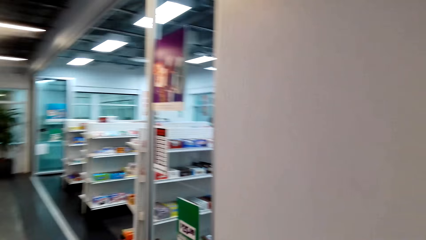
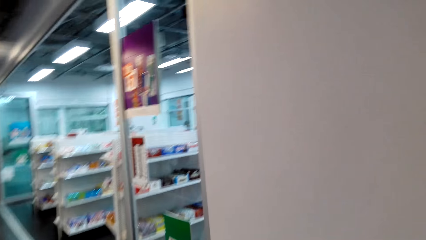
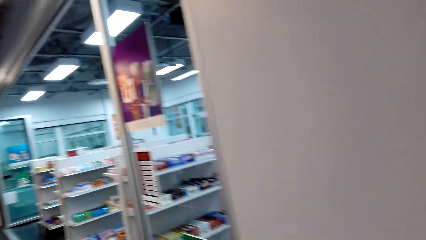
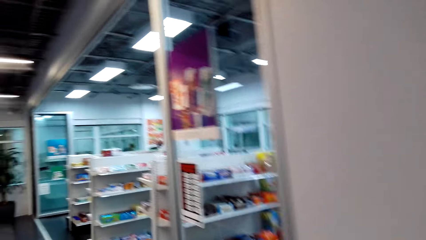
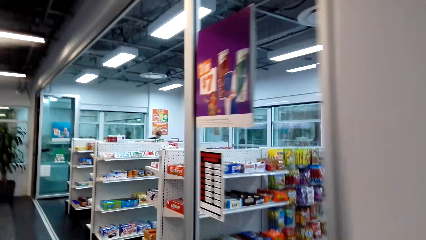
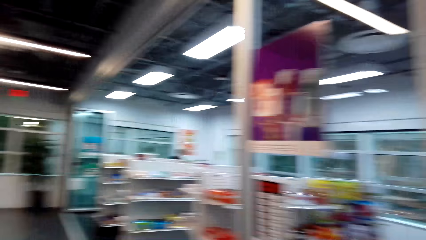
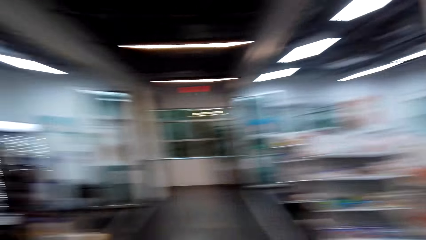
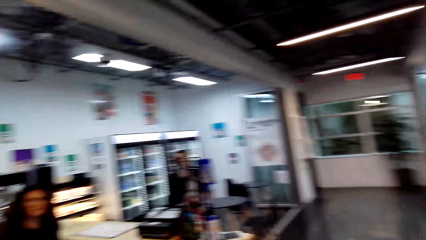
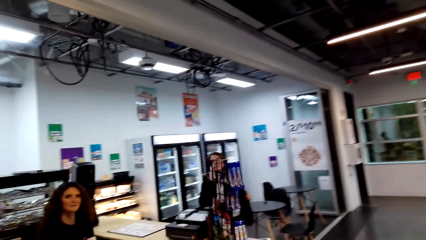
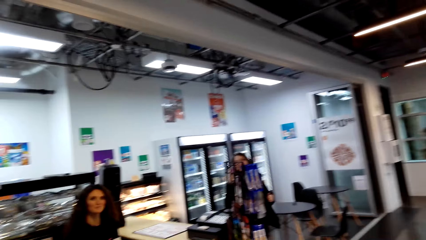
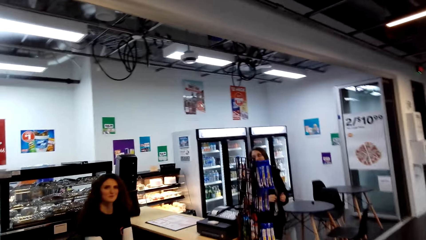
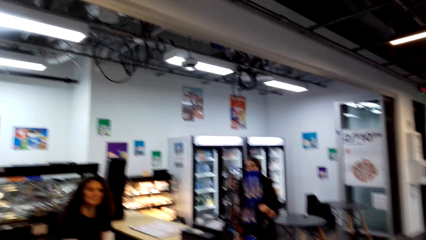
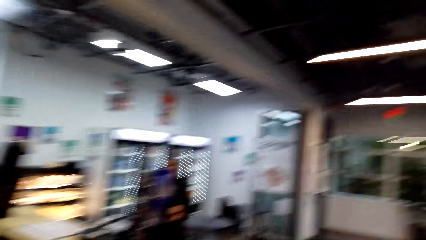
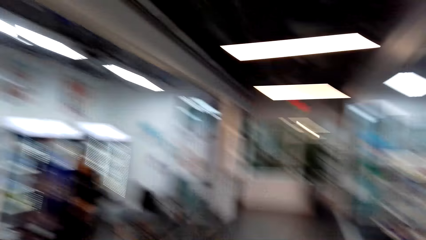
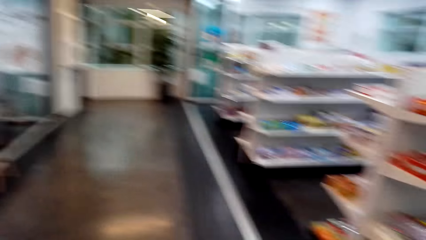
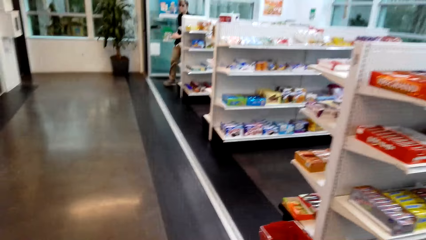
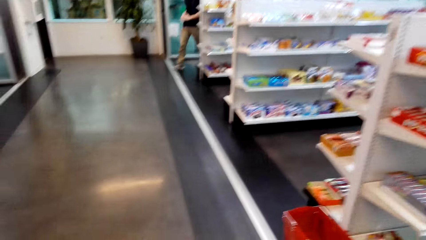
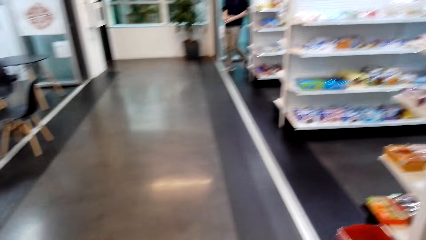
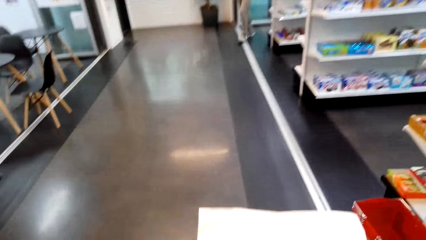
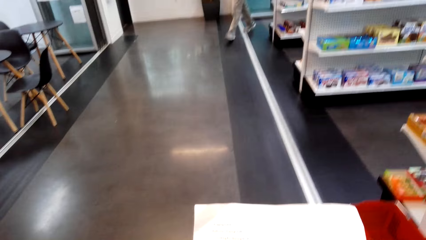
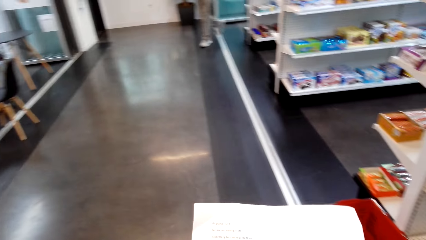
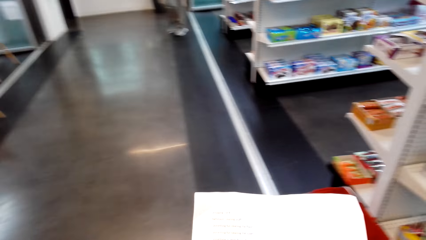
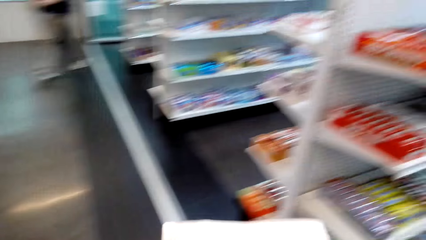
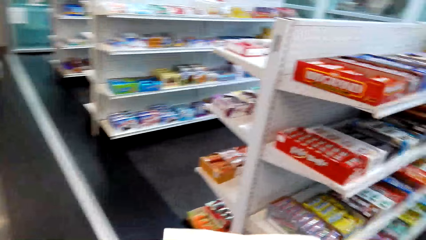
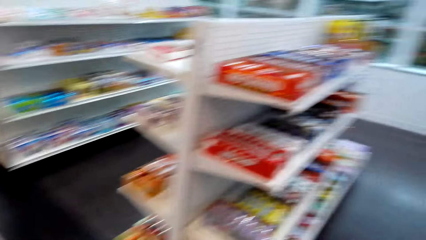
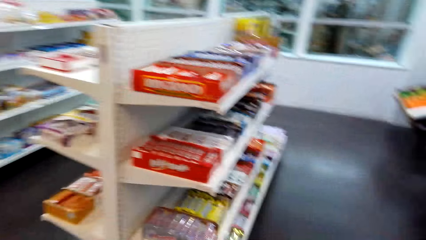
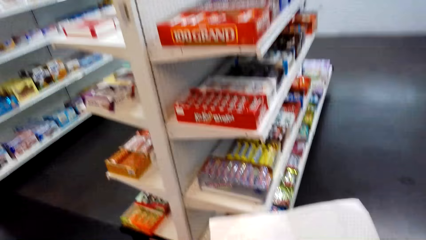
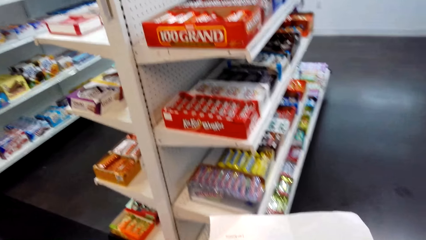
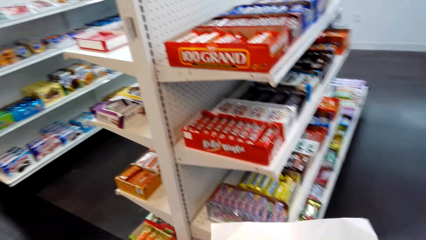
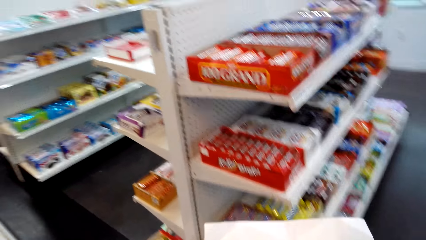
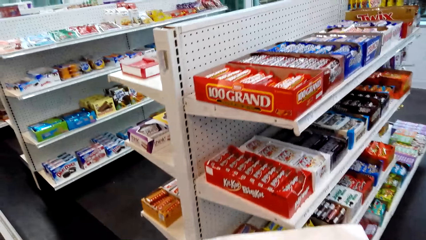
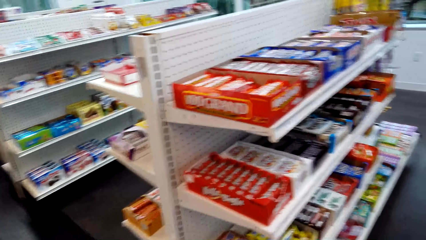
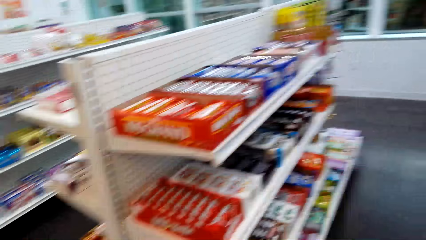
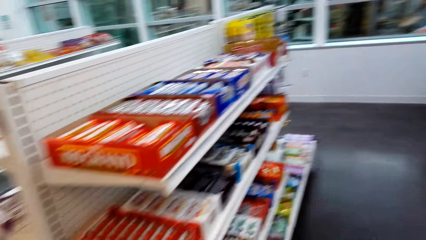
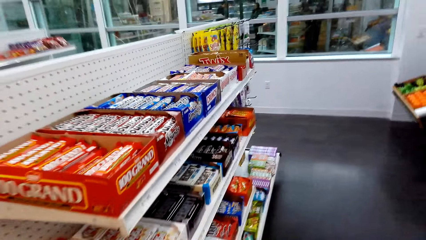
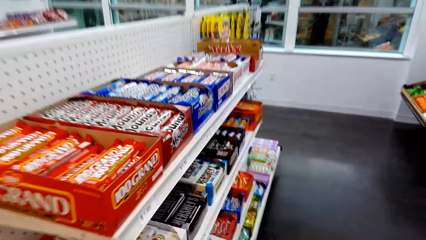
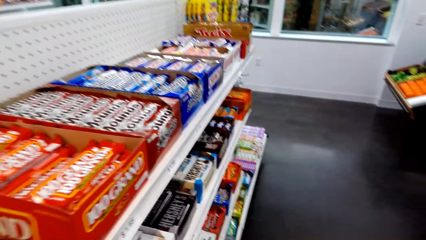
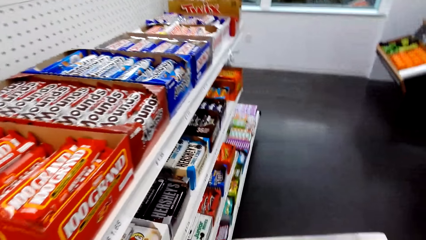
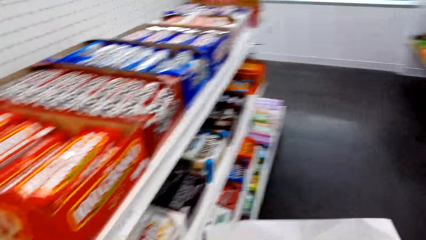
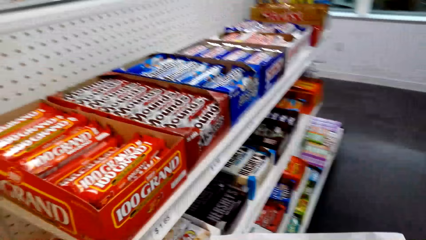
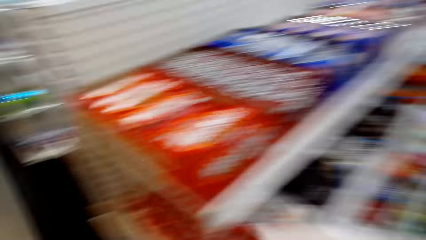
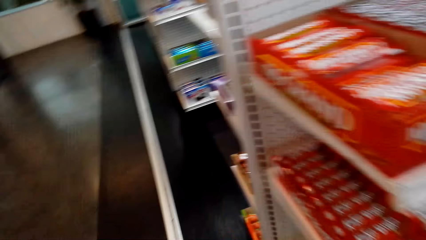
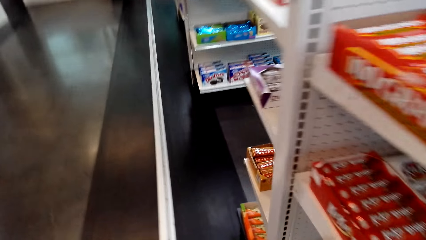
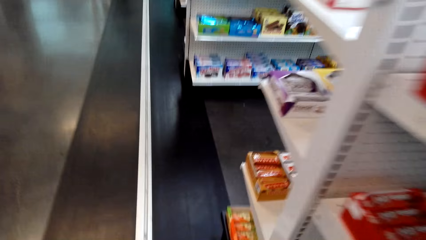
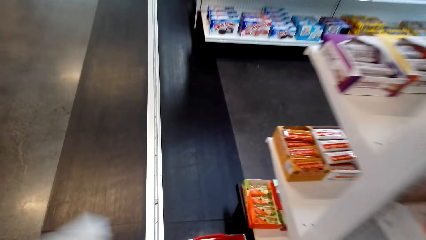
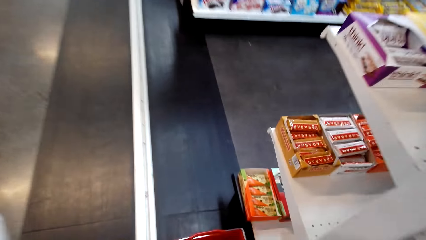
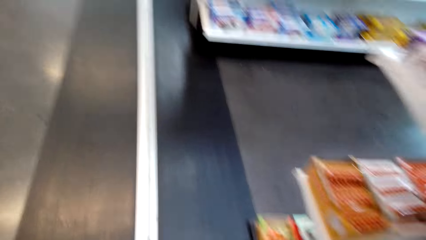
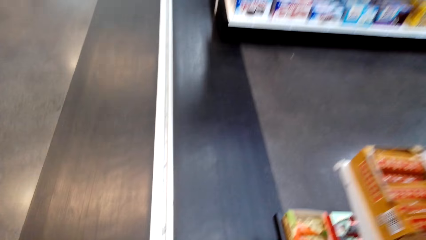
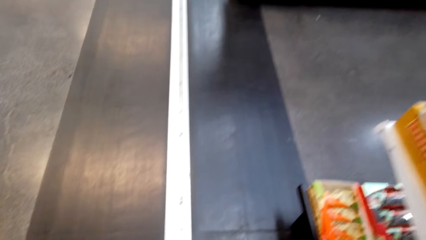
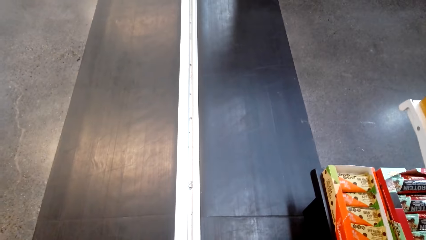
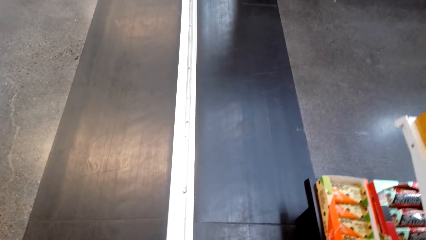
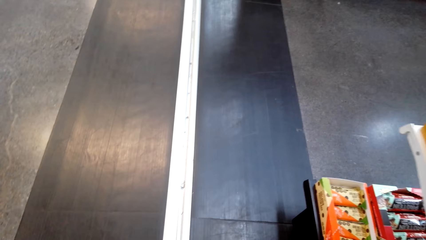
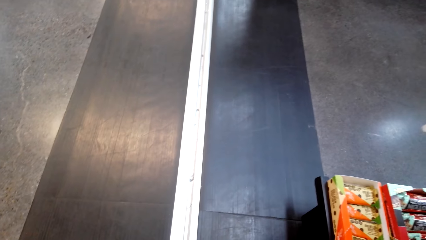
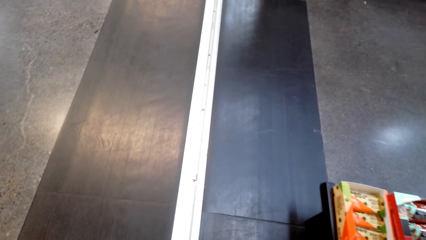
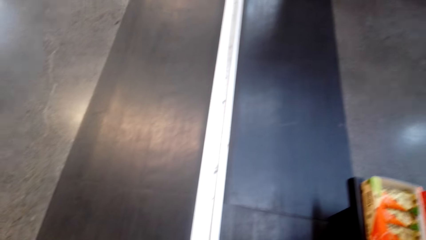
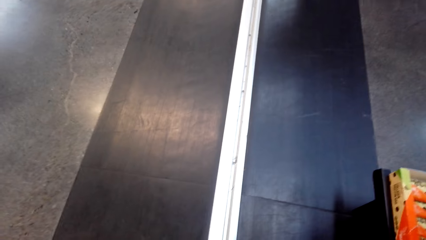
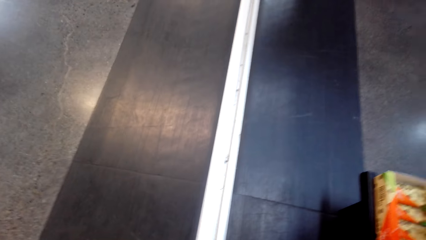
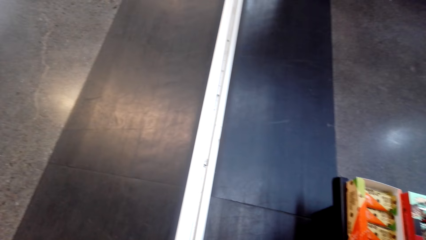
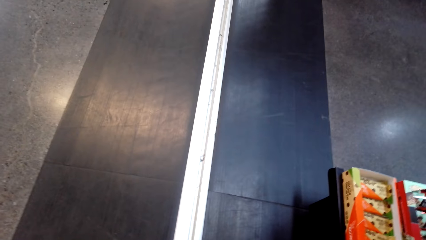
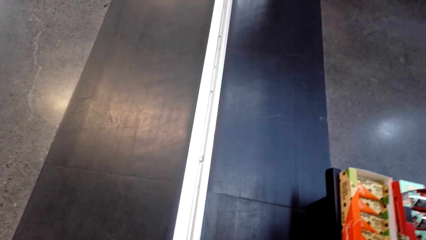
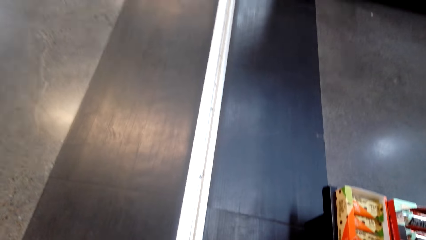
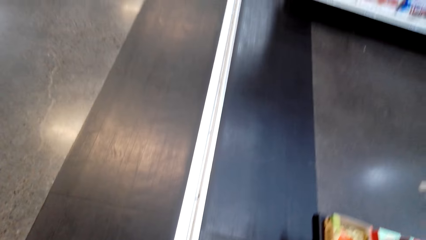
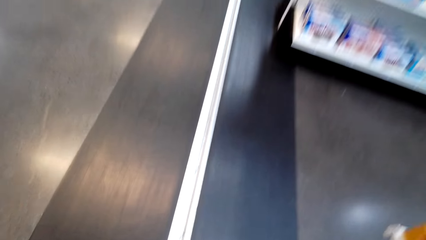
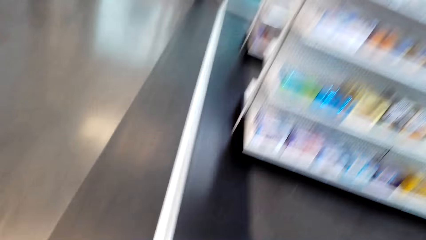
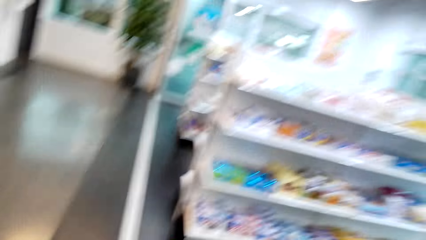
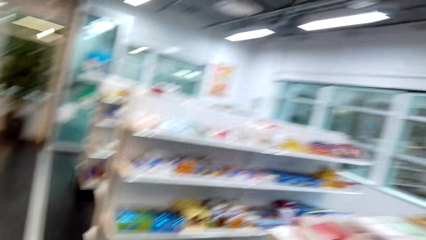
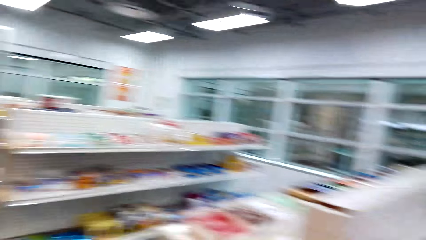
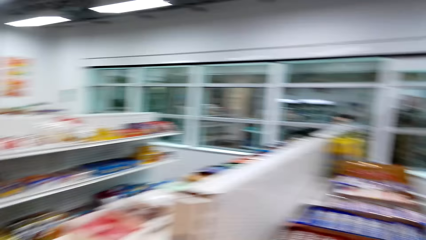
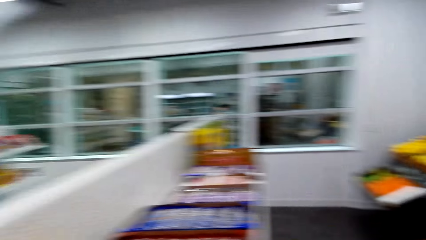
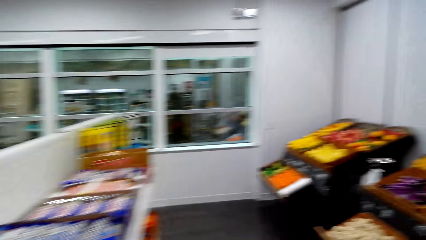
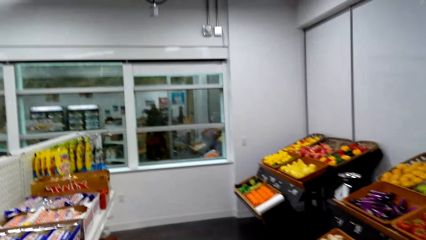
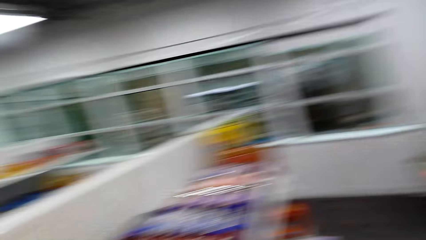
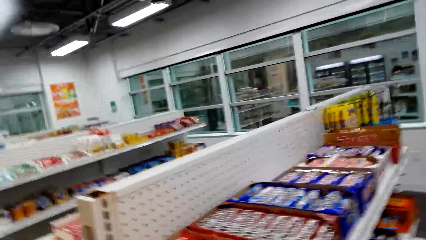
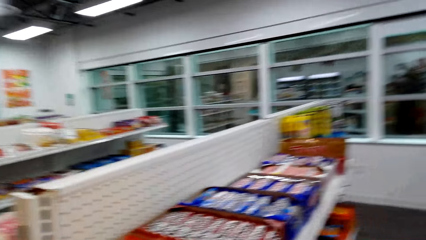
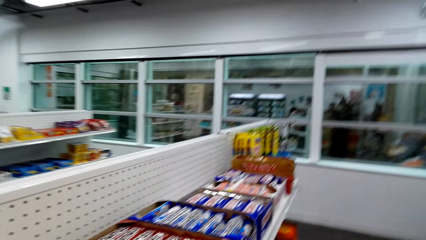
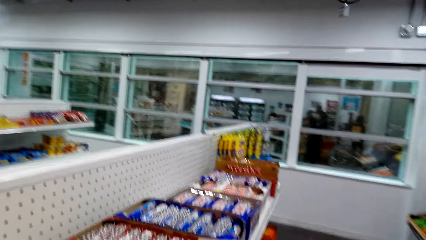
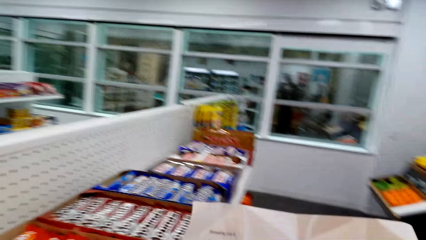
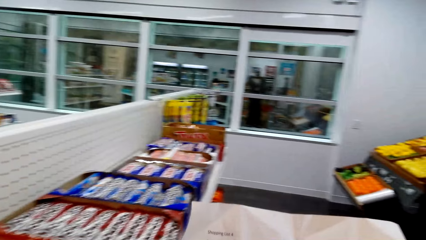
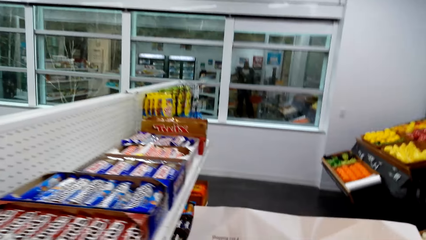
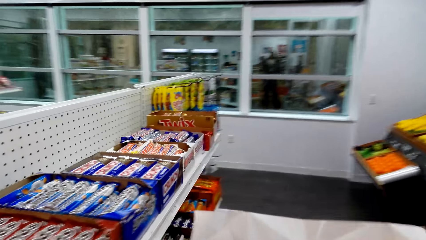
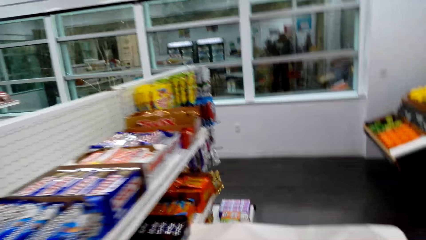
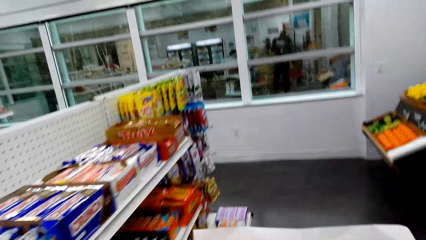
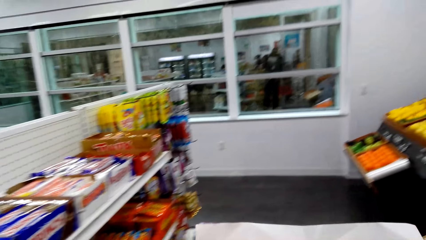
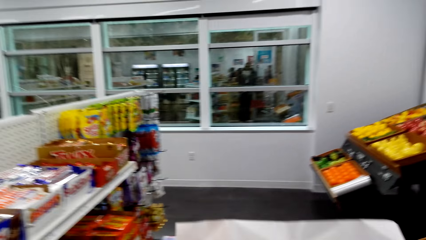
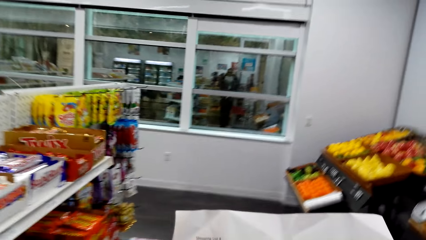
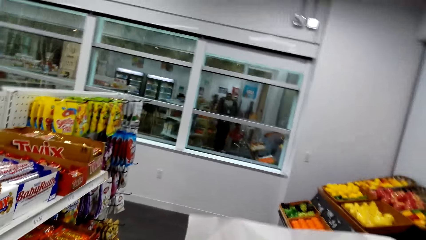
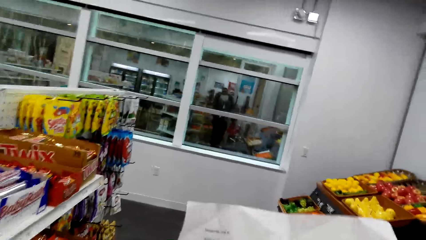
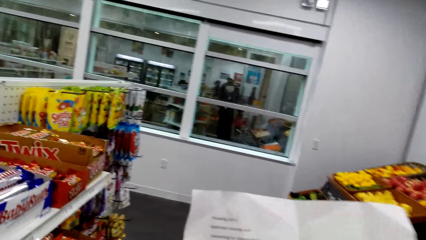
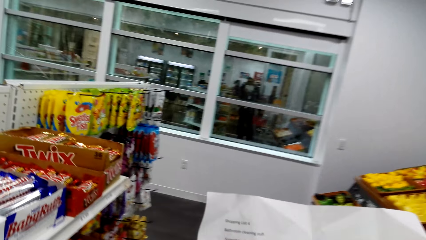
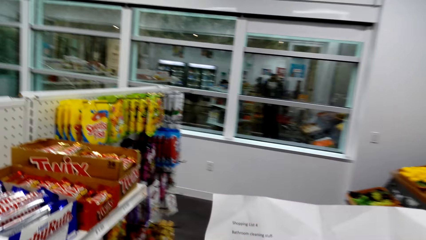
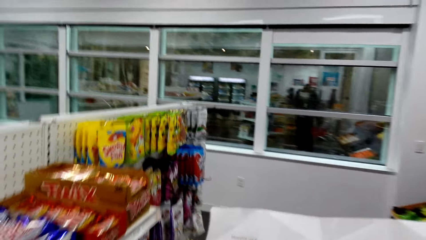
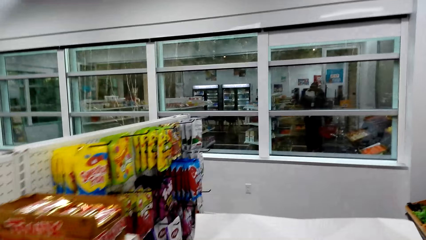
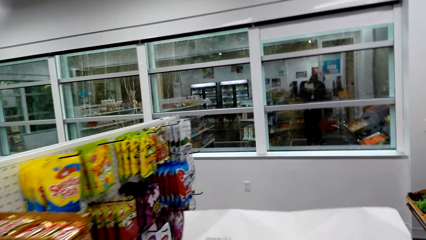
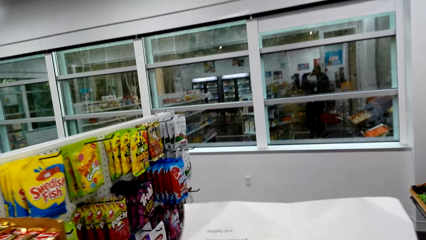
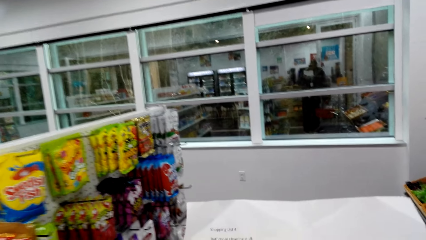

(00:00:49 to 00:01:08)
The camera wearer looks around the store. A woman sits at the counter. The camera wearer interacts with the woman. They read a paper. They look around. They read a paper. They look at the snack bar shelf. They move around. They pick up a shopping basket on the floor. They move around. They look around. They read the shopping list. They walk on the aisle.
